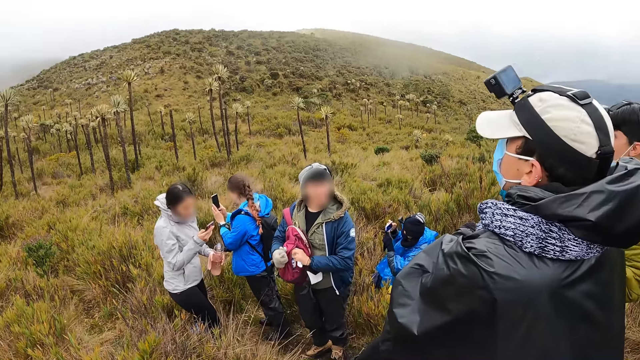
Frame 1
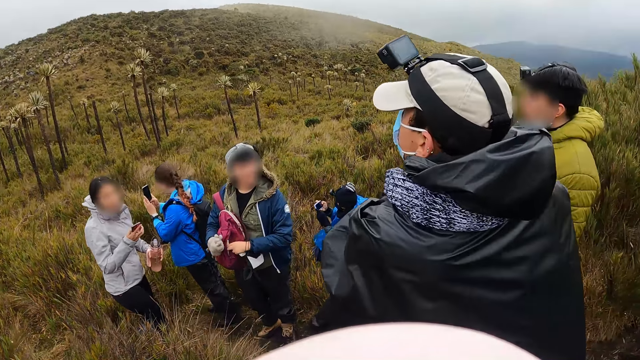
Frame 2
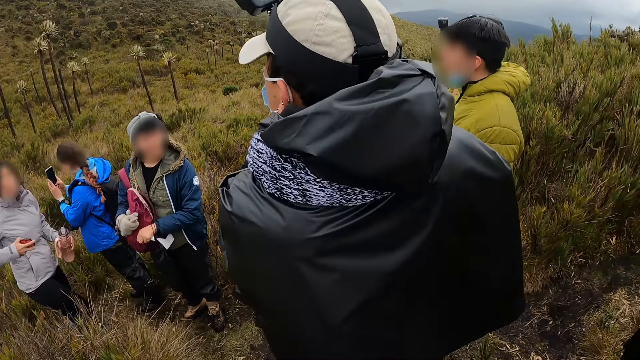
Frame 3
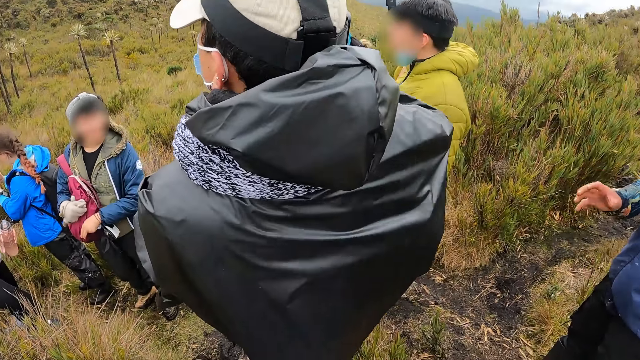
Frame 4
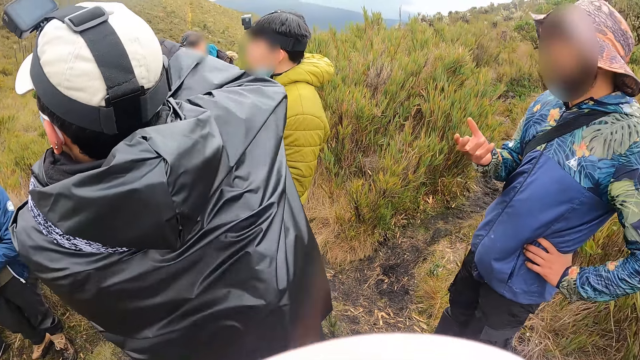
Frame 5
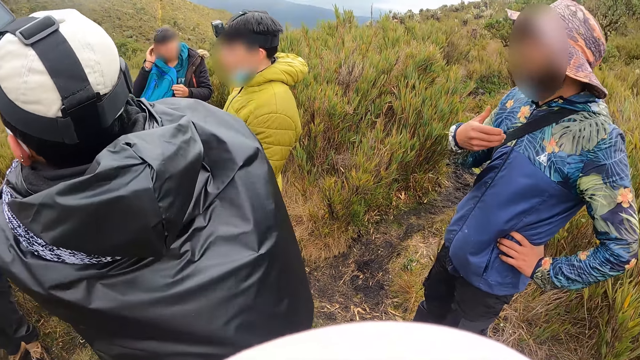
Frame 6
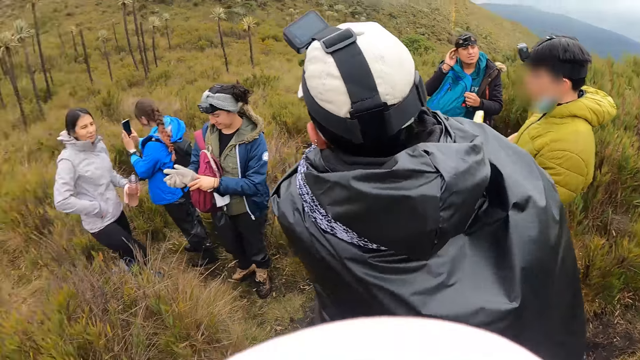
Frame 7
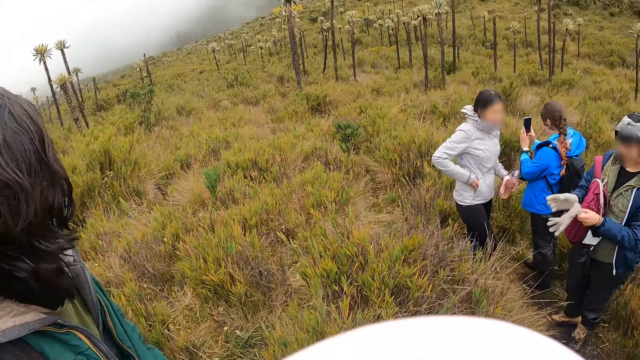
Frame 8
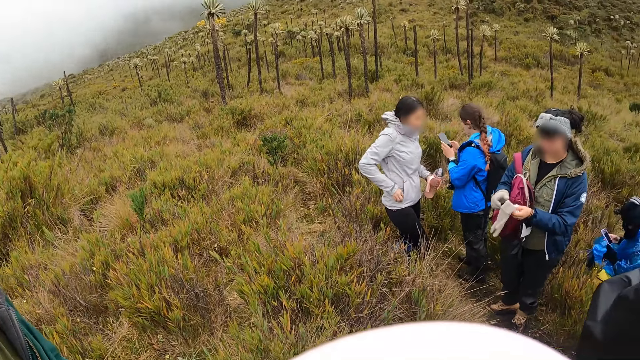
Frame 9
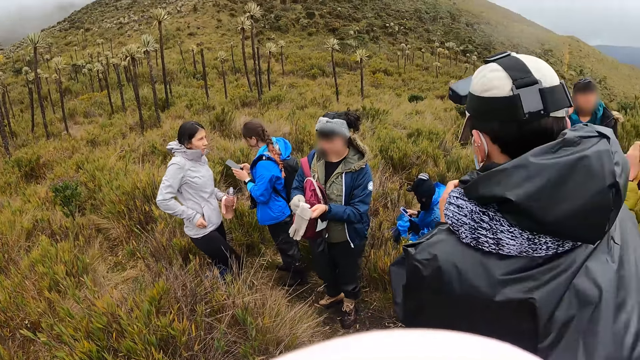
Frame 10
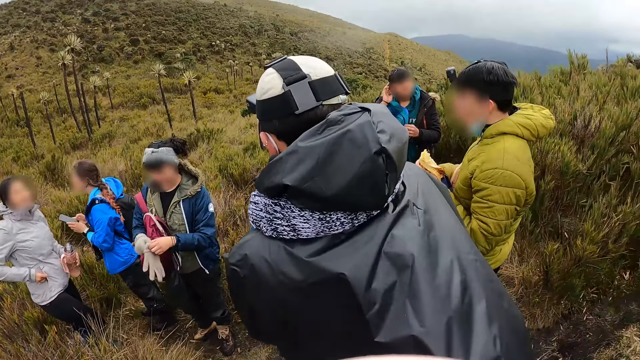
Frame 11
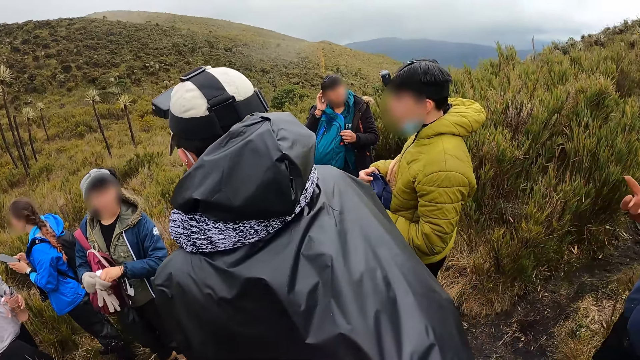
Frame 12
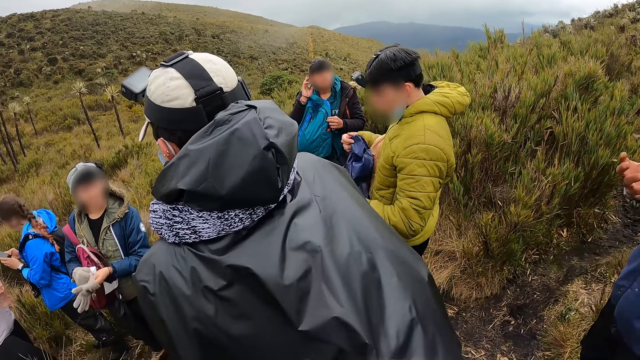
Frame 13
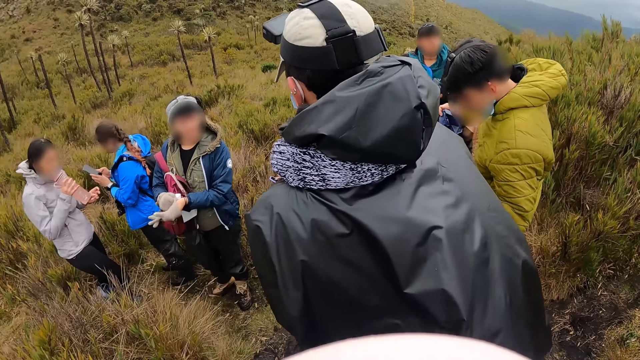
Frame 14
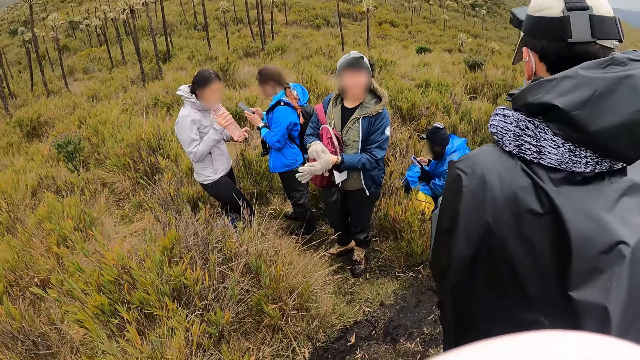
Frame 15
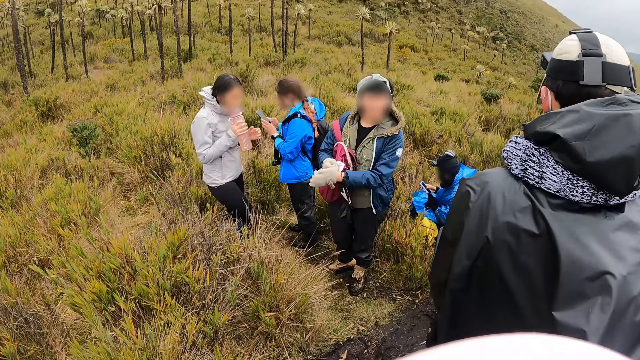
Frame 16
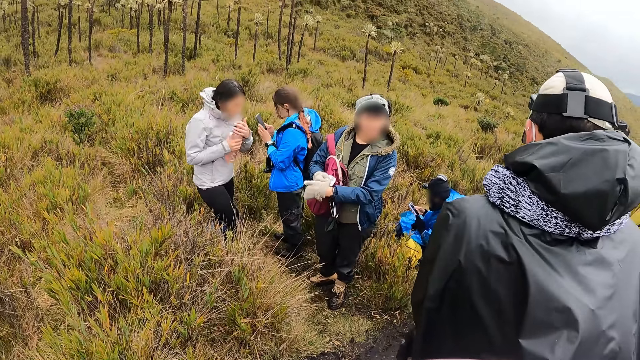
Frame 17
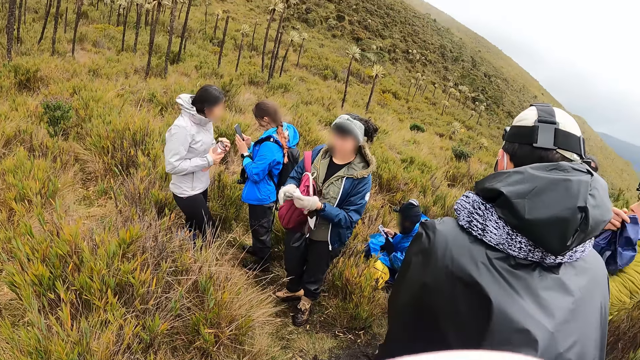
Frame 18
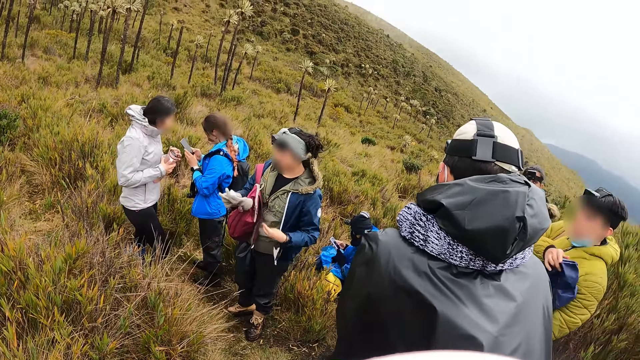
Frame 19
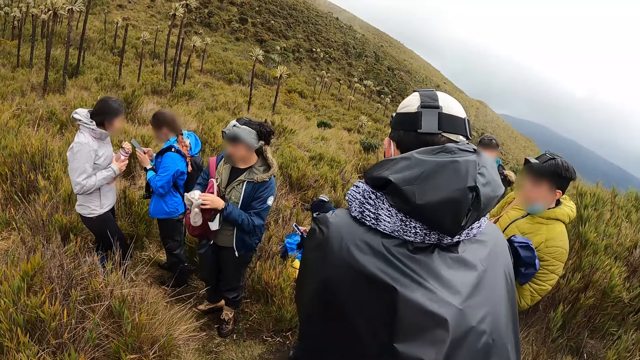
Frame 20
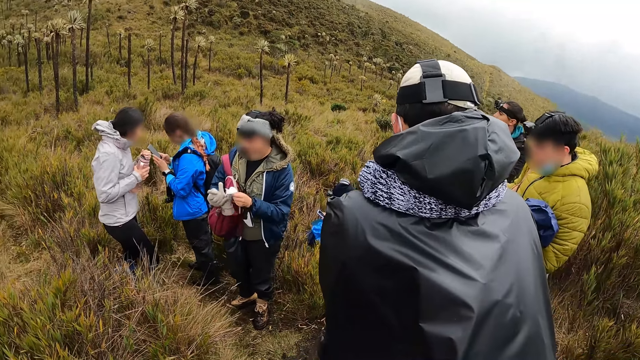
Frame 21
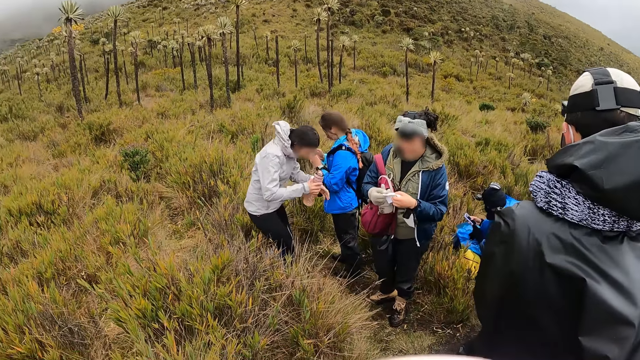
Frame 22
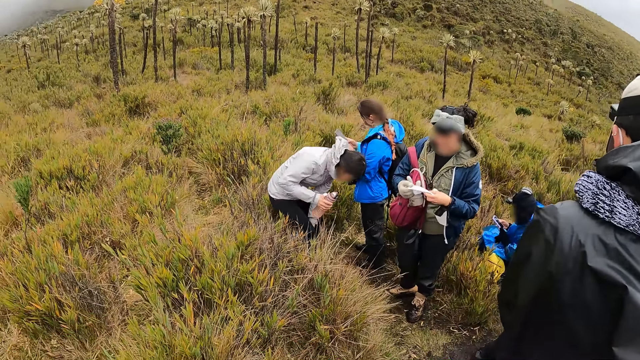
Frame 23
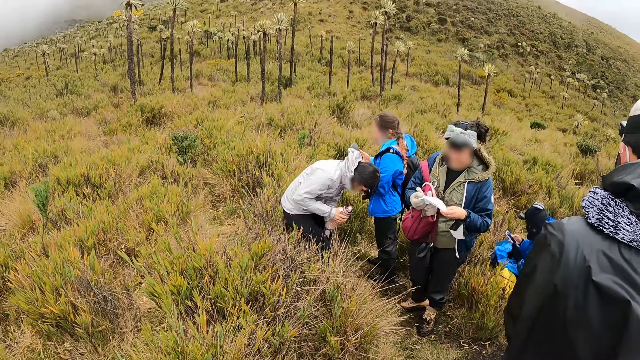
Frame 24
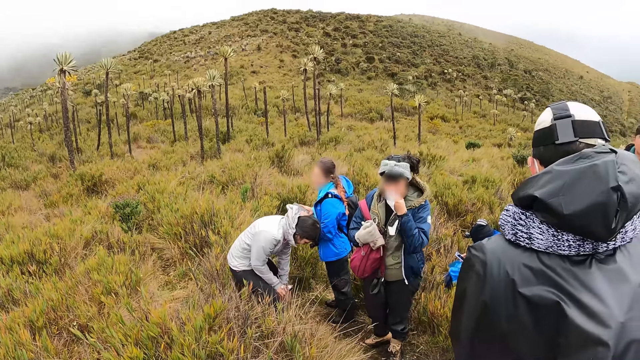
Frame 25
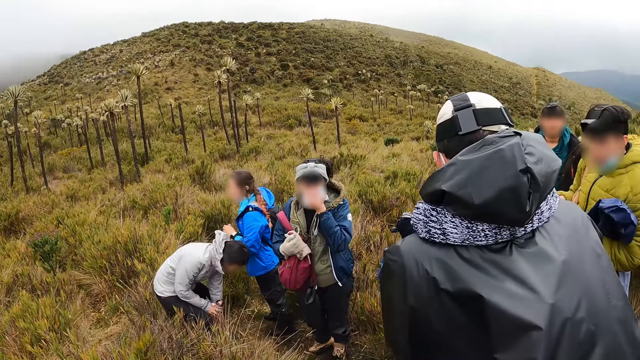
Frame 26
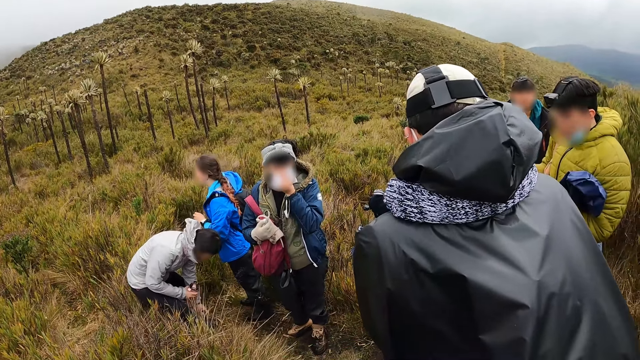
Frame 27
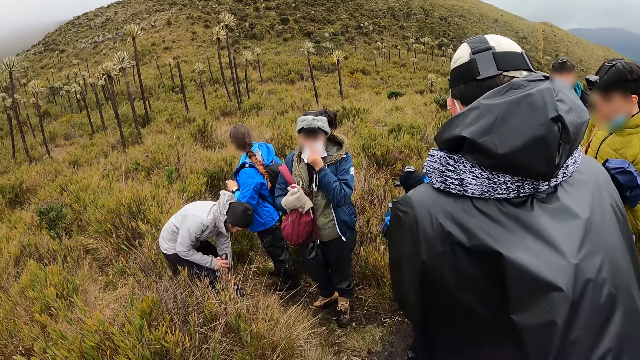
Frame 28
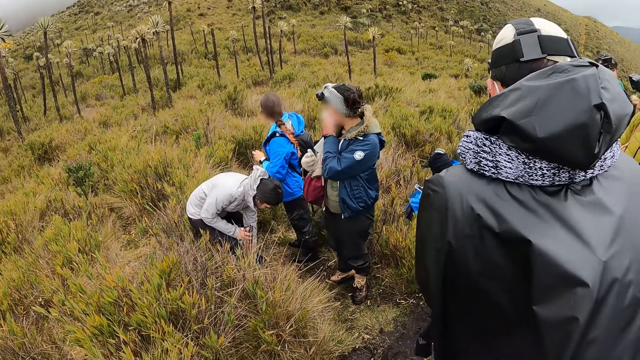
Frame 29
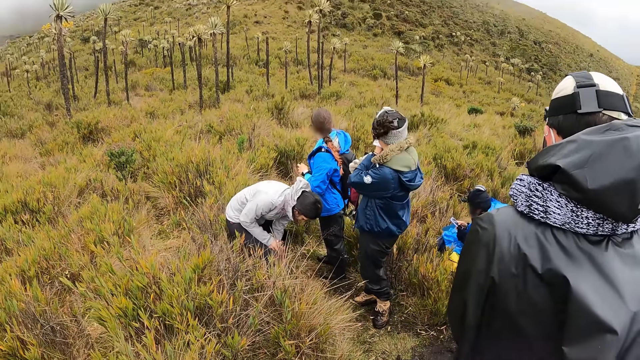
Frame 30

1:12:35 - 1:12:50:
A woman puts the snack in the bag with her left hand. A man interacts with a group of people. The man touches his hair with his right hand. The woman wears a glove on her right hand with her left hand. The woman holds a glove in her hands. Another woman zips her jacket pocket with her right hand. The first woman wears the glove on her left hand with her right hand. The other woman drinks from the bottle in her right hand. Another man holds a bag with his right hand. The first woman removes the glove on her left hand with her right hand. The first woman holds a wipe with her hands, and wipes her face with the wipe in her left hand.

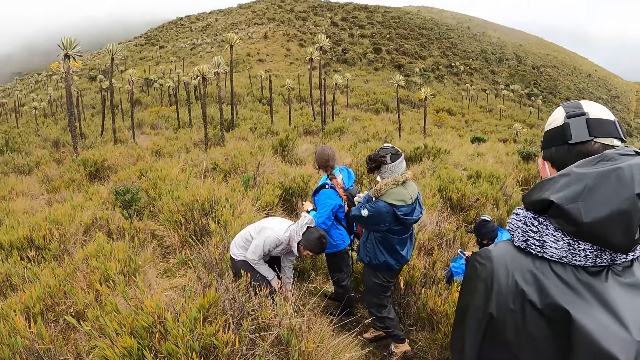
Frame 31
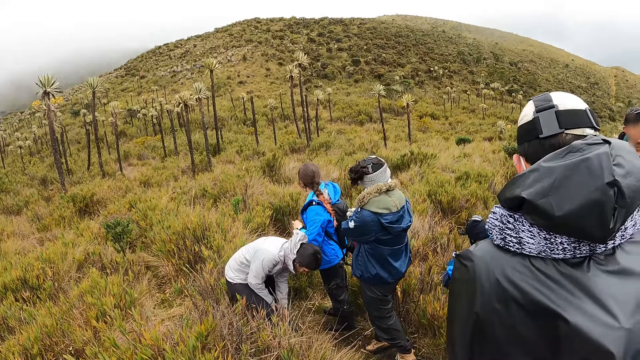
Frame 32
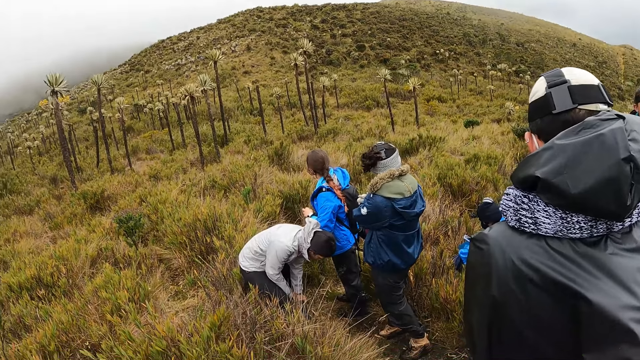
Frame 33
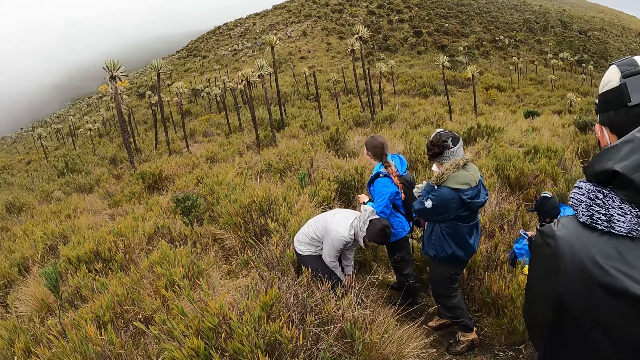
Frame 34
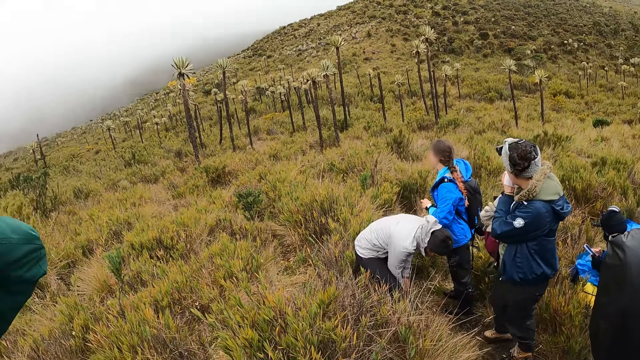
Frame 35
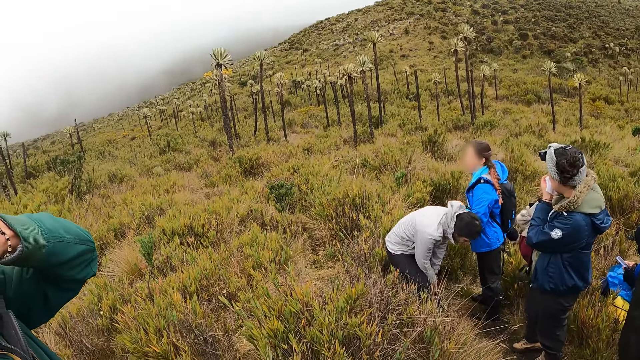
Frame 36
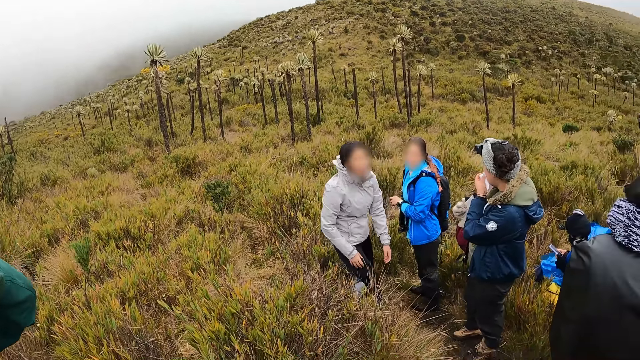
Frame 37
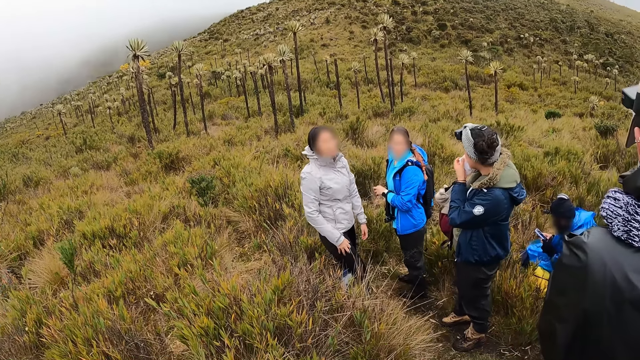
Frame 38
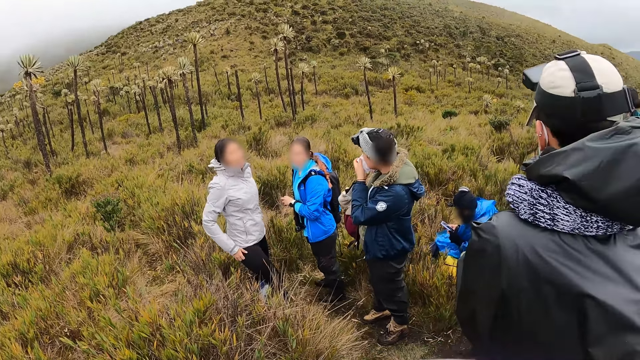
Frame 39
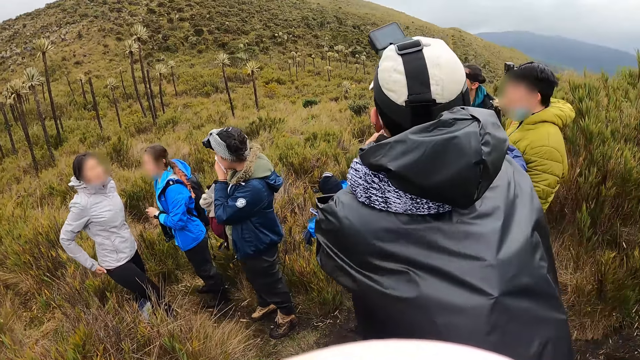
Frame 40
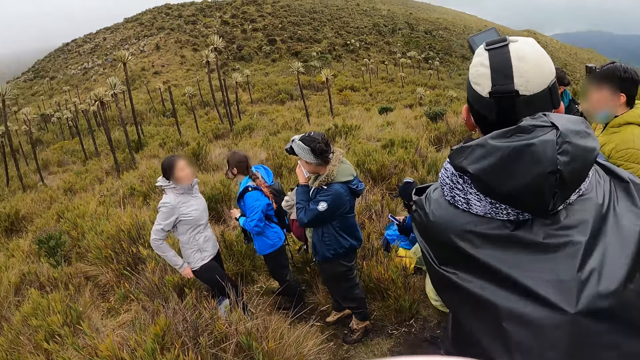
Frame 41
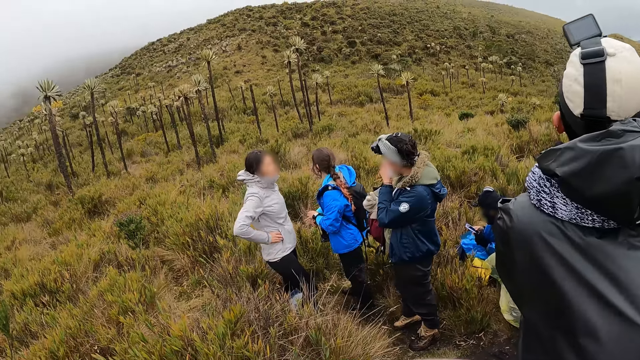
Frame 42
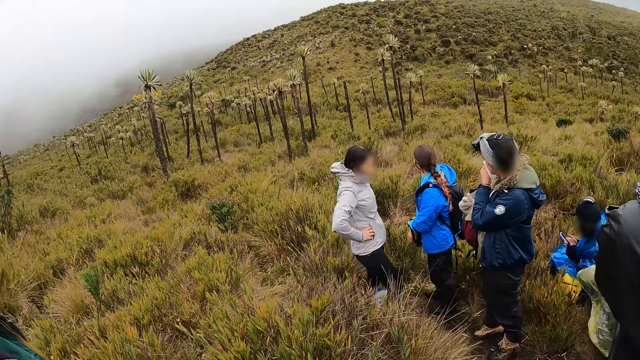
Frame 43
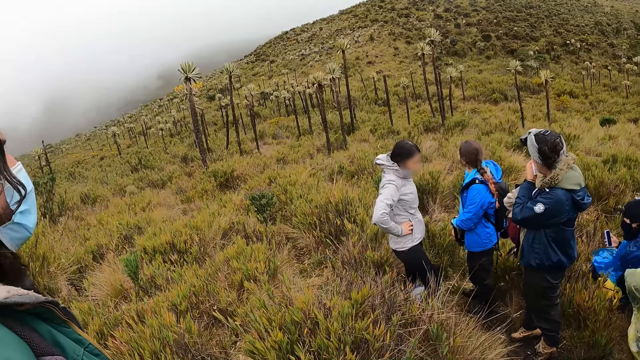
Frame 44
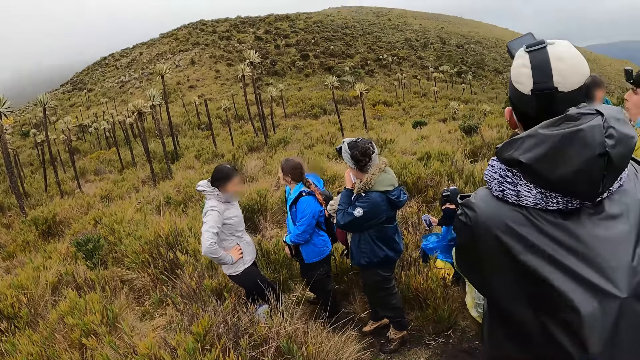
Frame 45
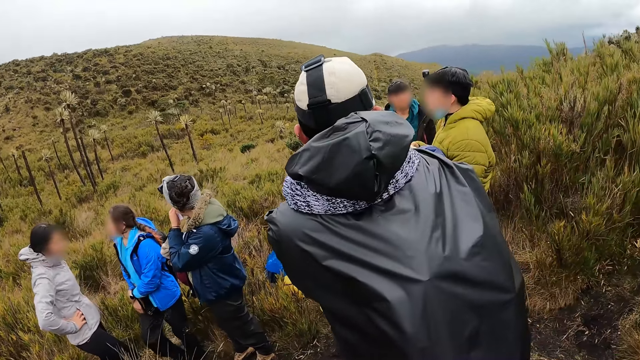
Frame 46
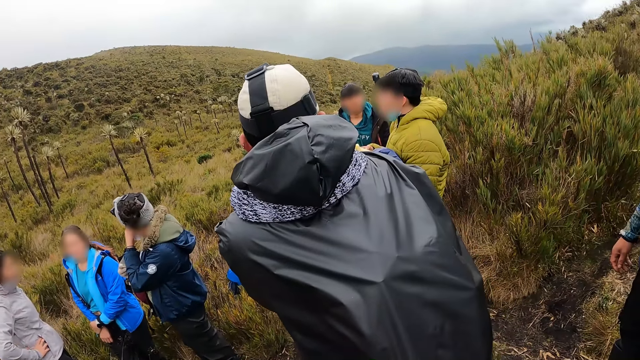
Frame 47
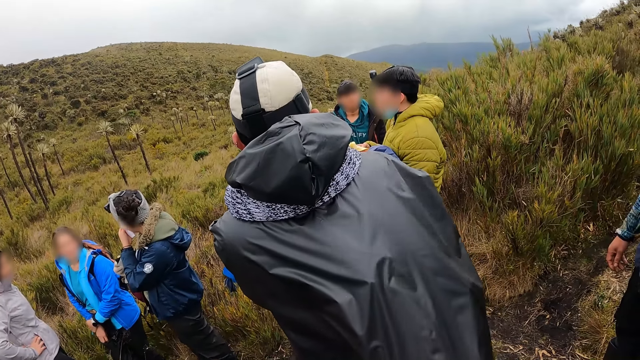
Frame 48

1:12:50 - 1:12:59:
The woman adjusts her jacket with her hands.
